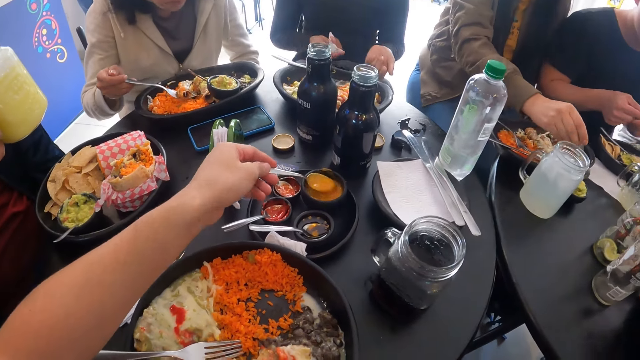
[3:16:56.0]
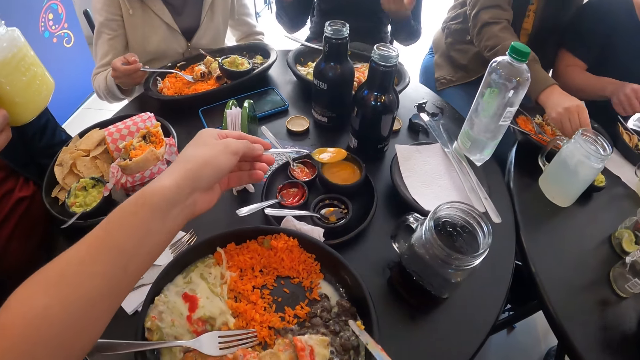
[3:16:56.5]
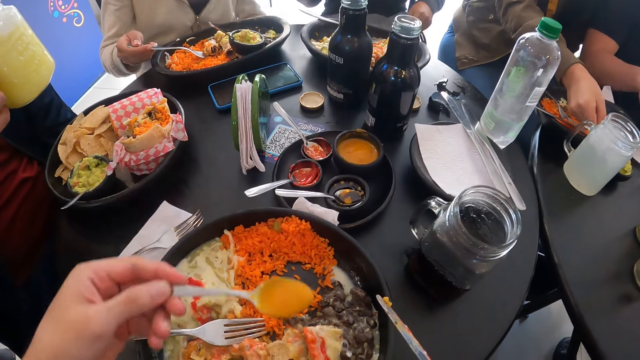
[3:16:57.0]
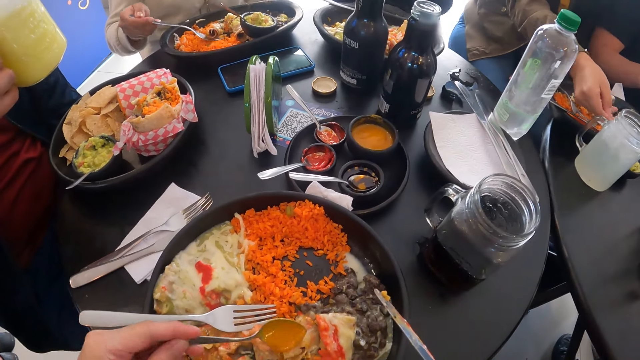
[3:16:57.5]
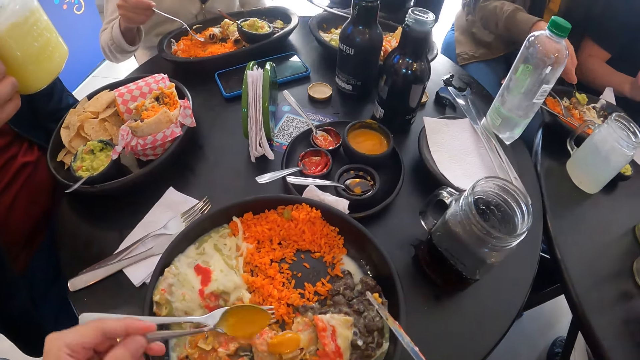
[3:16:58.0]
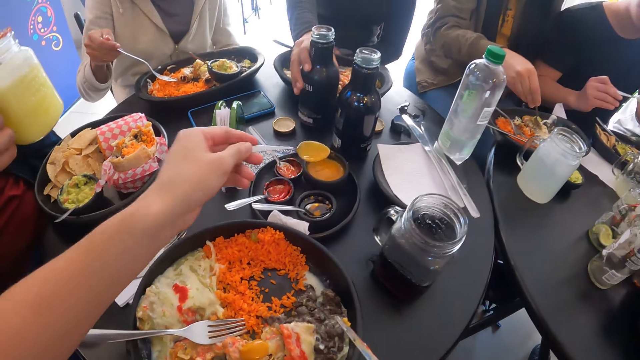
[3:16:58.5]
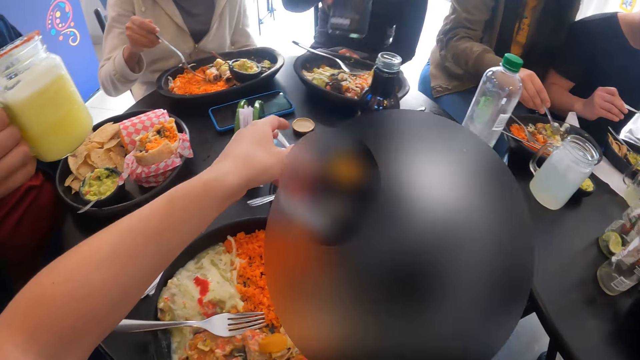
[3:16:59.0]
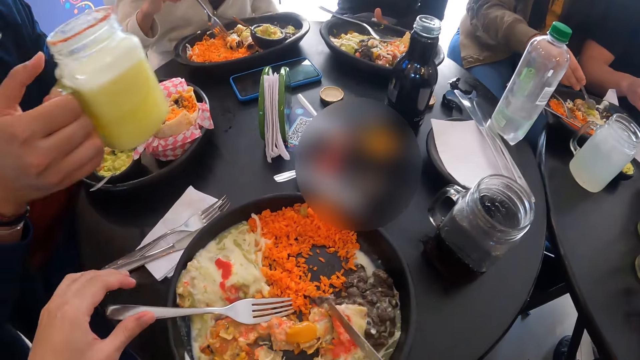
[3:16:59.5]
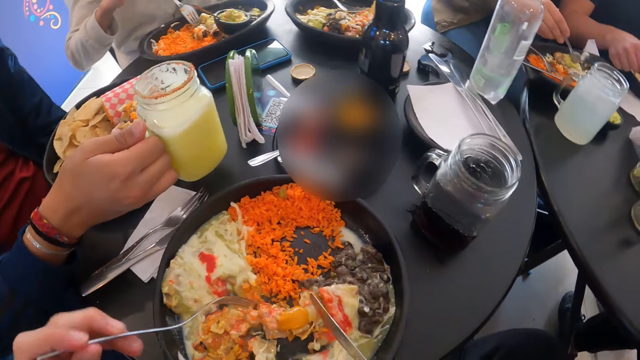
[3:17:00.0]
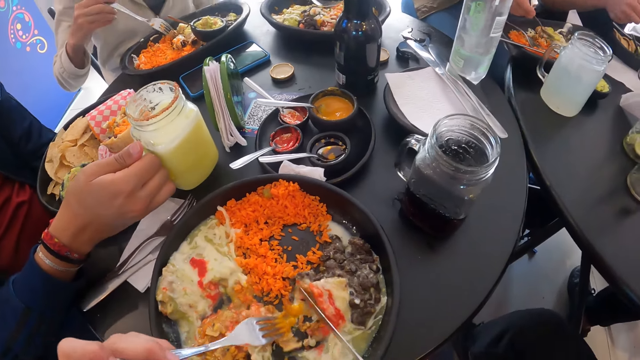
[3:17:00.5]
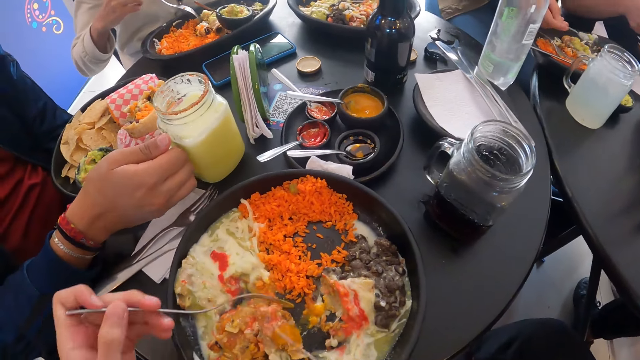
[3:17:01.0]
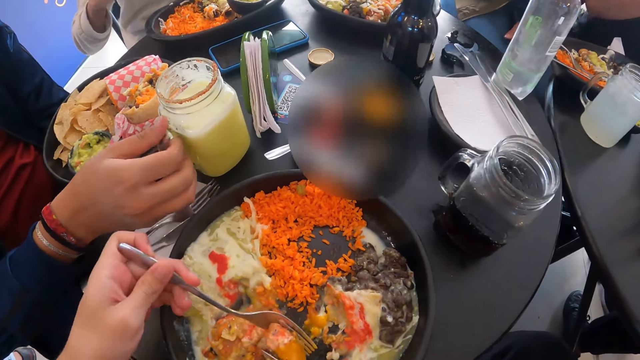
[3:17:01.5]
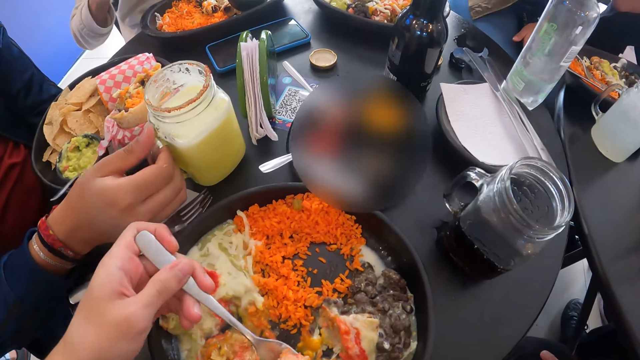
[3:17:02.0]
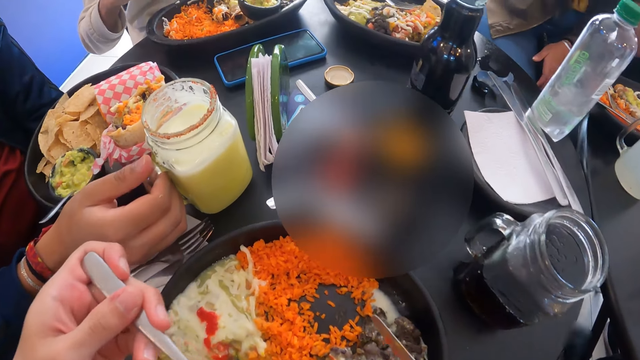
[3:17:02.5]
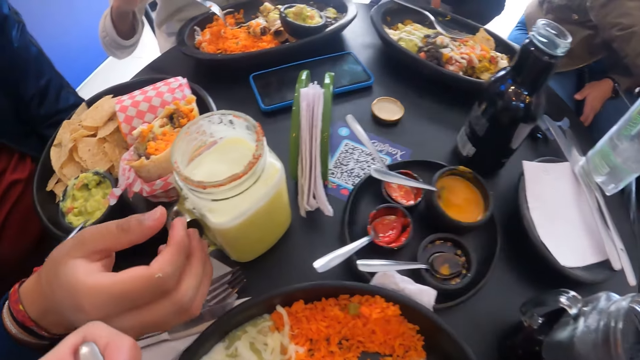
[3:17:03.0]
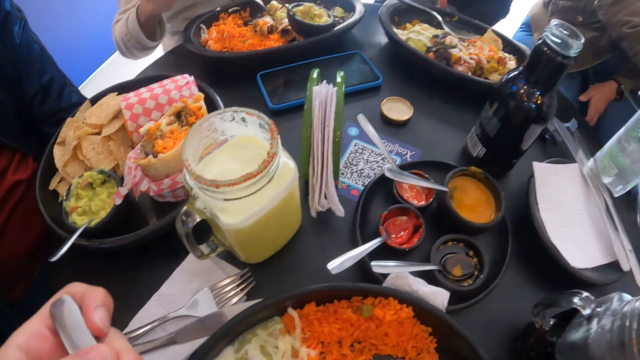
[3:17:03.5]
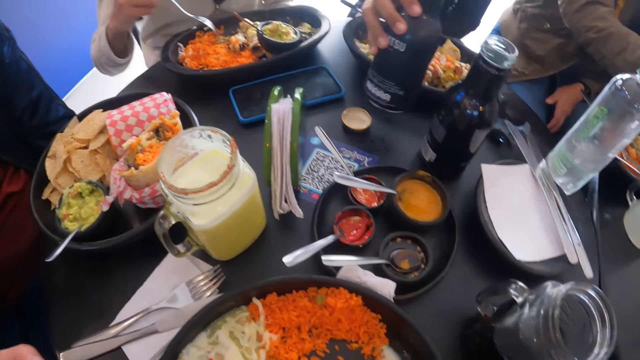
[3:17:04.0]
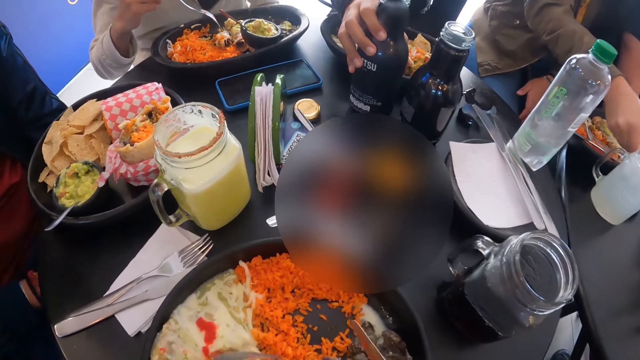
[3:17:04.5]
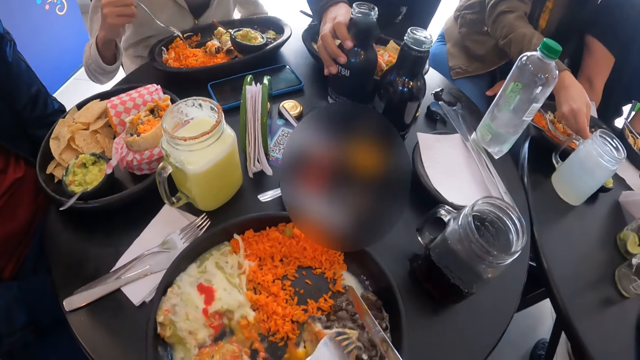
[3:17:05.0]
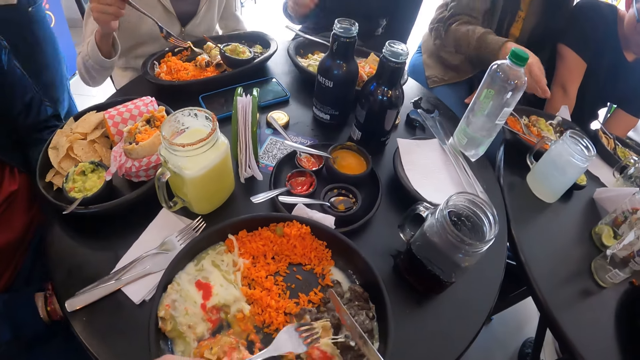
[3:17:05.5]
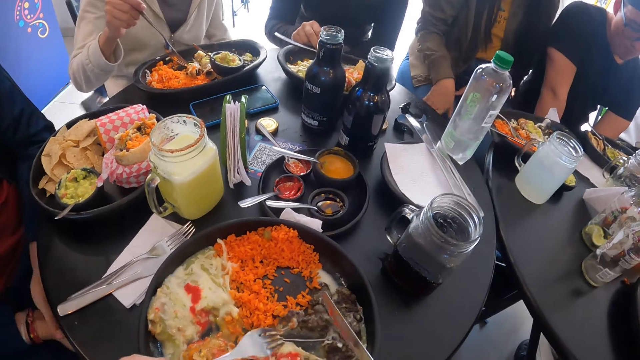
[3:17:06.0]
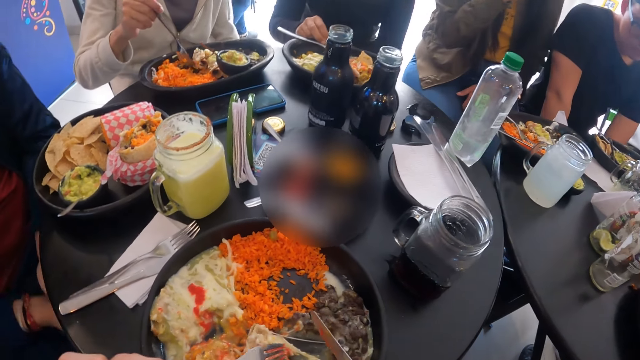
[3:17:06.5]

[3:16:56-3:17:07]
A woman places the fork on the plate with her right hand. The camera wearer pours the mustard from the spoon into the plate on the table with his left hand. Another woman pours the guacamole on the rice with the spoon in her right hand. A third woman picks the black bottle from the table with her right hand. A man puts a sauce on a chip with a spoon in his right hand. The camera wearer places the spoon in the bowl on the tray on the table with his left hand. He picks the fork on the plate with his left hand. The first woman moves food on the plate with the fork in her right hand. Another man places the cup on the table with his right hand. The camera wearer scoops the salad and rice from the plate with the fork and knife in both hands. He eats the salad and rice with the fork in his left hand. The third woman places the black bottle on the table with her right hand. A third man puts a bottle of drink on the table. The second woman places the fork on the plate on the table with her right hand. The camera wearer moves the salad on the plate with the fork in his left hand. The third woman moves the plate on the table with her right hand.

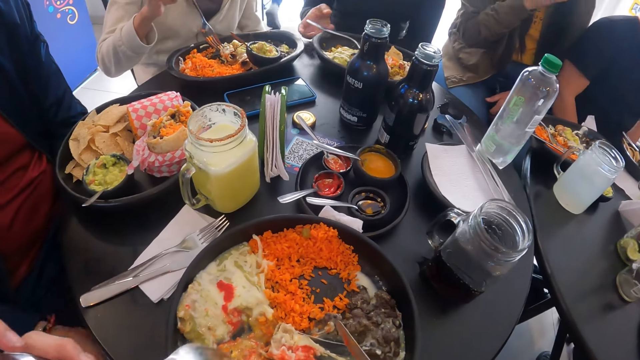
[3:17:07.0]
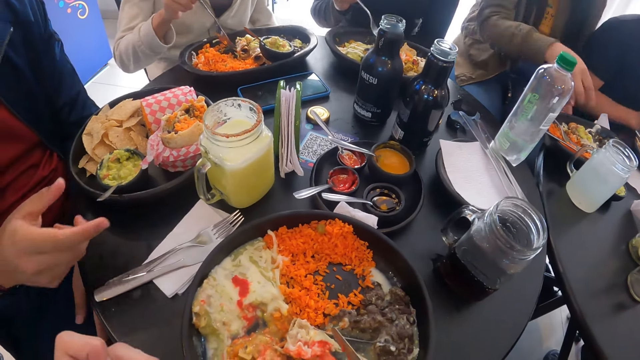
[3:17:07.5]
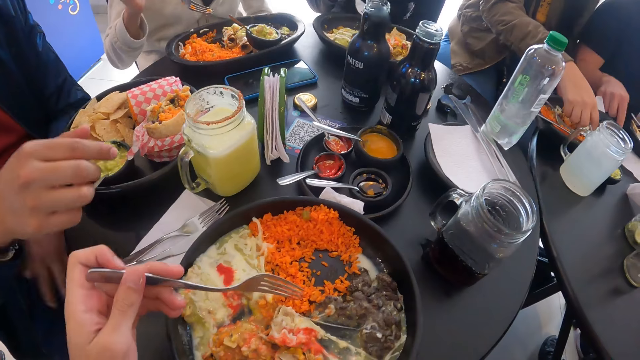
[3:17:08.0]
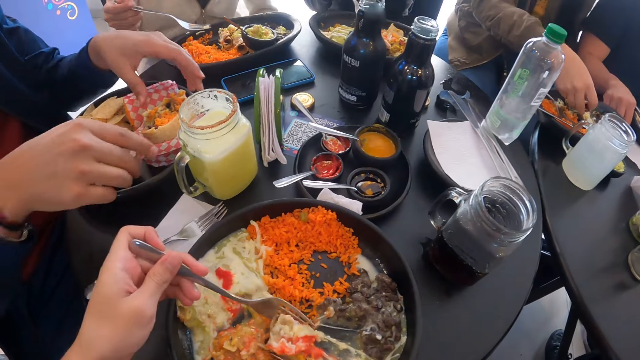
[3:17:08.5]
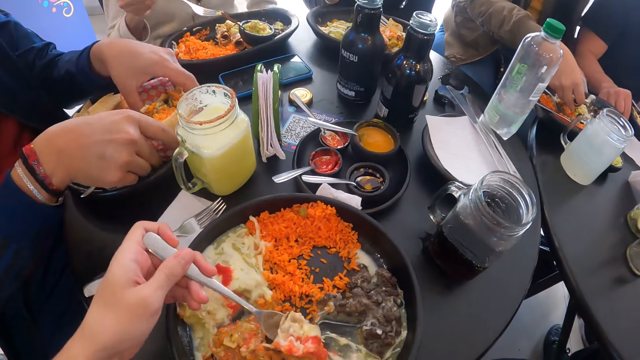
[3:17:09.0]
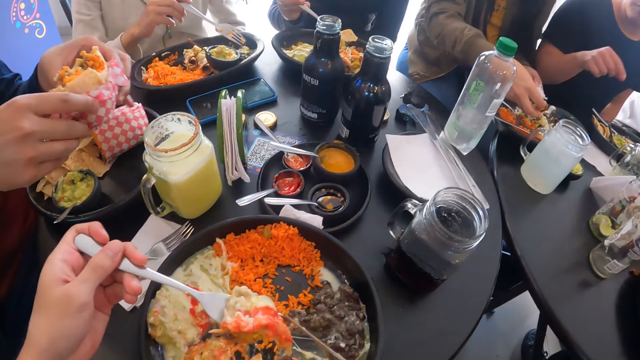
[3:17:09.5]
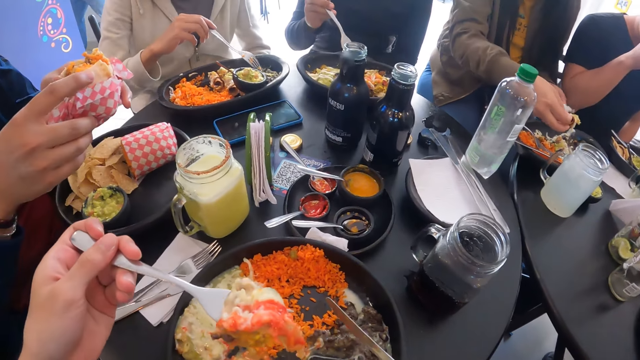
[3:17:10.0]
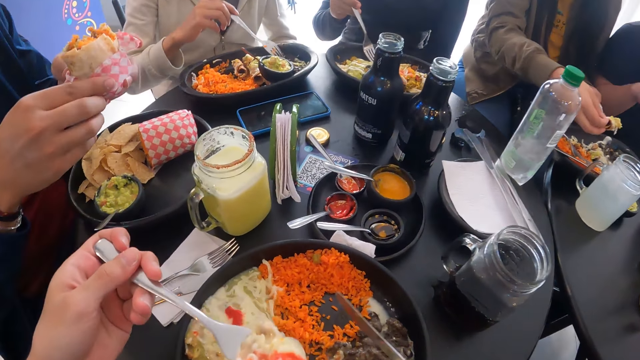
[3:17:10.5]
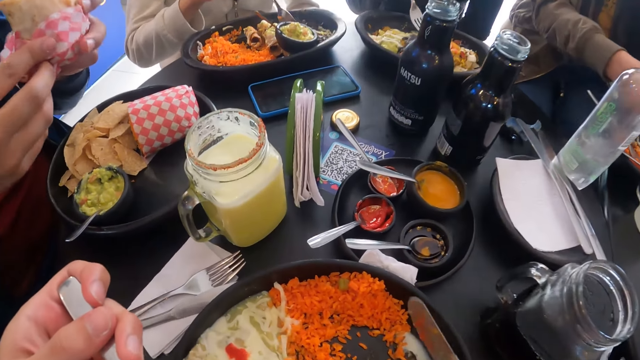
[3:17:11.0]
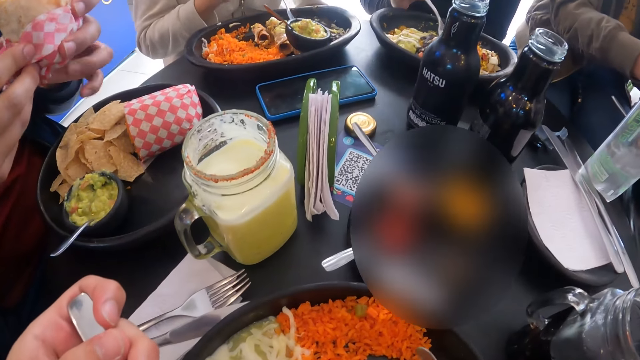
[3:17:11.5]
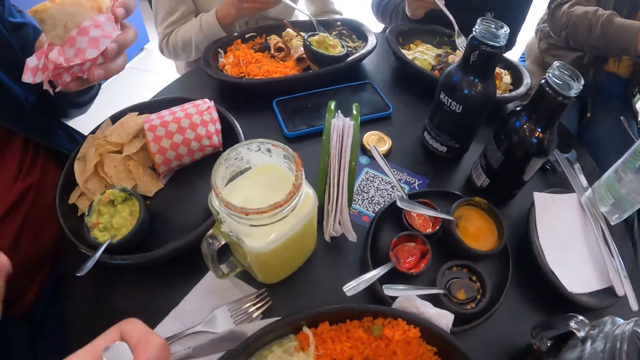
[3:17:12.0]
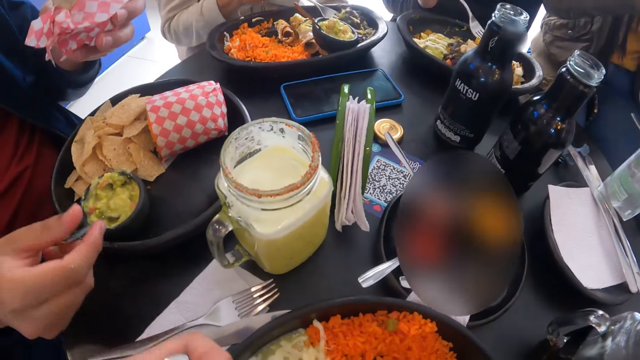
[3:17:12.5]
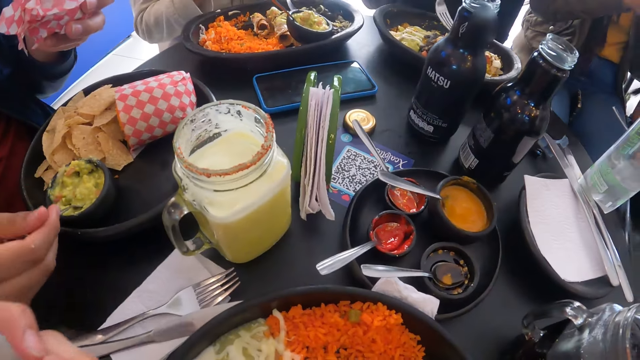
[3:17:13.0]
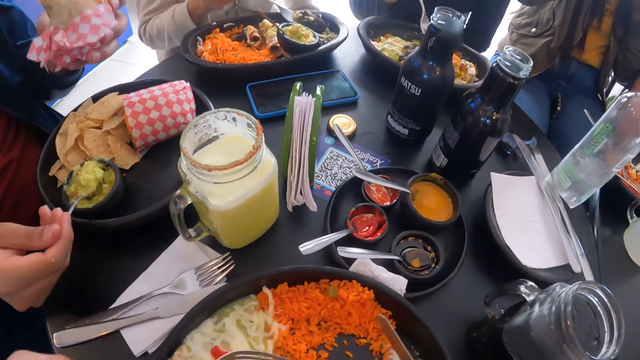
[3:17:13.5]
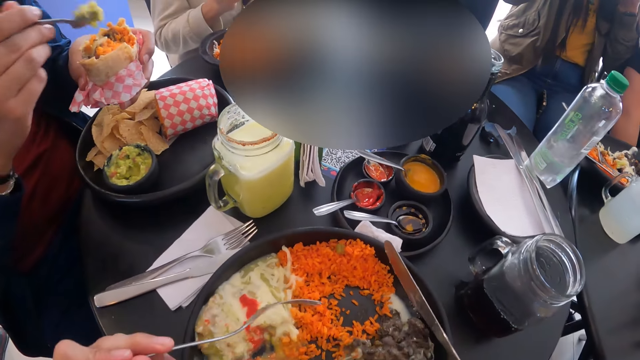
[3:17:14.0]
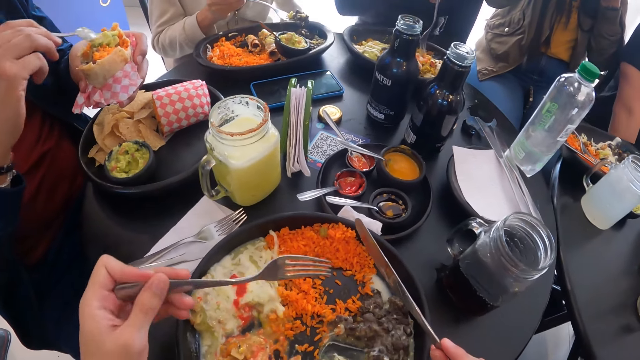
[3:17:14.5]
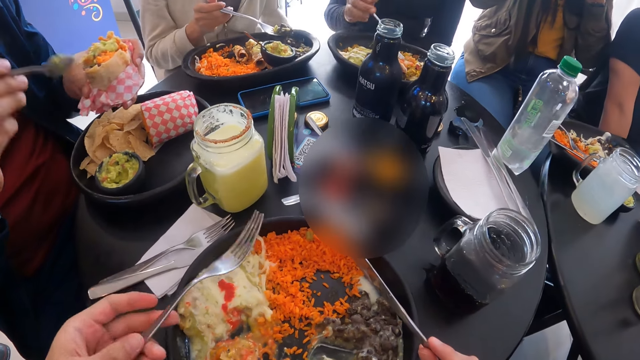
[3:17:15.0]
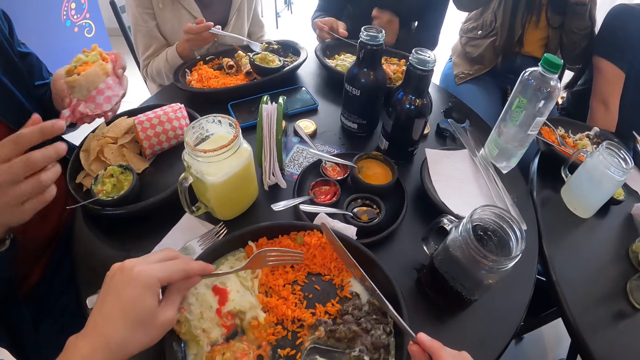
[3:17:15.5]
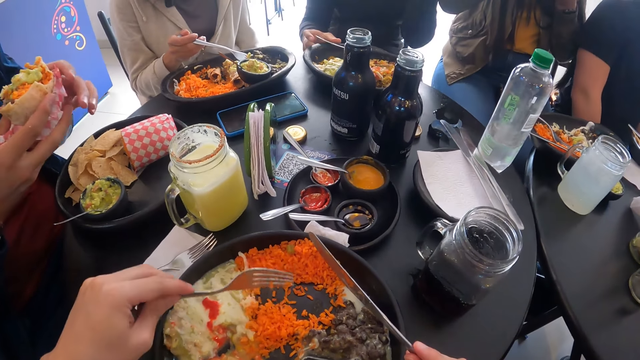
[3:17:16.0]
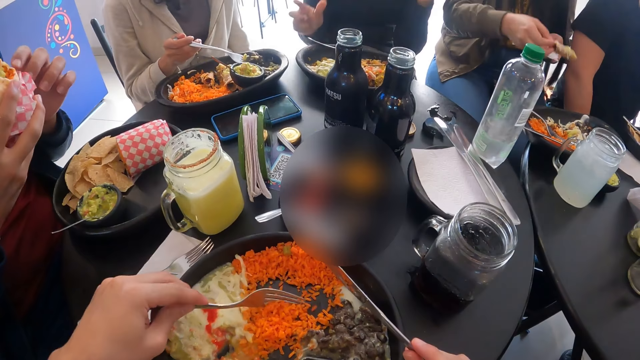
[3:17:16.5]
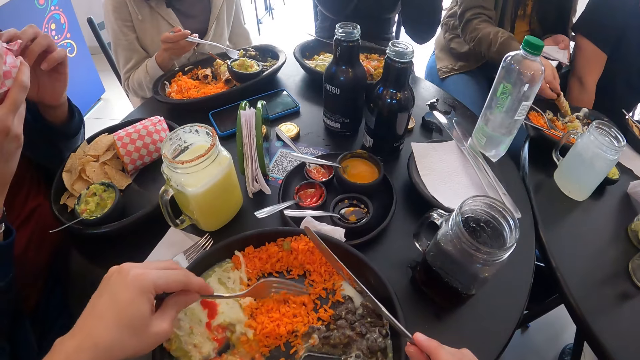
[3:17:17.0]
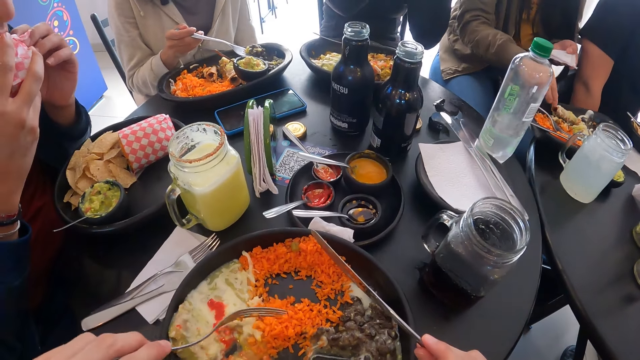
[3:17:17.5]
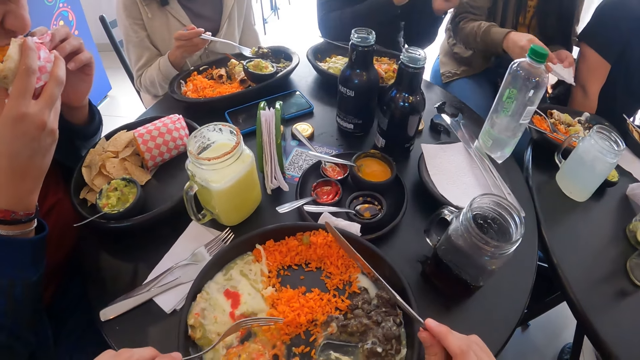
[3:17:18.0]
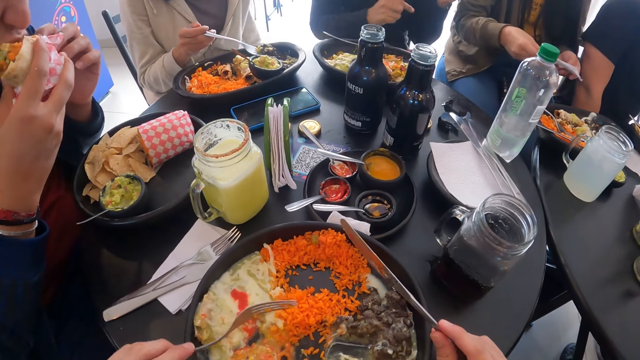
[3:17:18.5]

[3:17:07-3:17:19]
A woman picks up the fork on the plate with her right hand. A man touches the spoon in the guacamole bowl with his right hand. Another woman picks up the pastry on the plate on the table with her right hand. Another man wipes his right hand on the paper towel on the table. The camera wearer scoops the salad from the plate with the fork and knife in both hands. The first man picks up the sandwich wrap on the table with both hands. The first woman scoops chips on the plate with the fork in her right hand. A third woman scoops beans from the plate on the table with the fork in her right hand. The first woman scoops chips on the plate with the fork in her right hand. The camera wearer eats the salad with the fork in his left hand. The first man picks up the spoon in the bowl of guacamole with his right hand. The first man spreads the guacamole on the sandwich wrap with the spoon in his right hand. The first woman places the fork on the plate on the table with her right hand. The first man places the spoon in the bowl of guacamole with his right hand. The camera wearer moves the rice on the plate with the fork in his left hand. The second woman places the pastry on the plate on the table with her right hand. The first man eats the sandwich wrap in both hands. The camera wearer scoops food with the fork.
